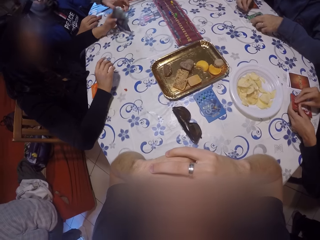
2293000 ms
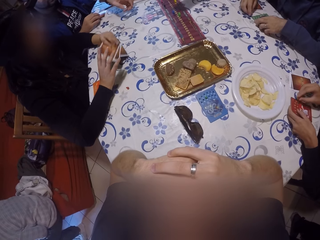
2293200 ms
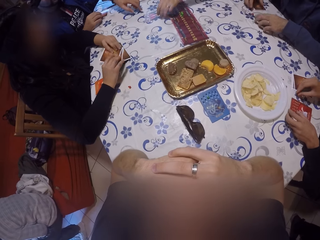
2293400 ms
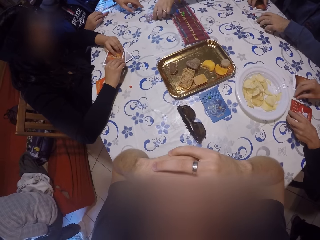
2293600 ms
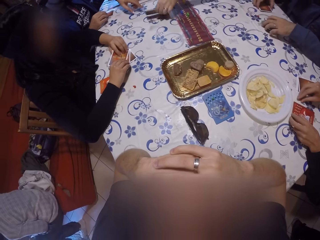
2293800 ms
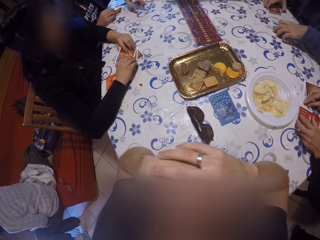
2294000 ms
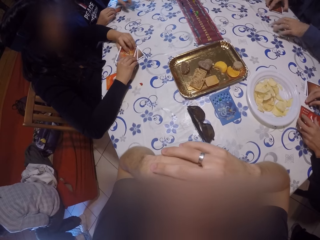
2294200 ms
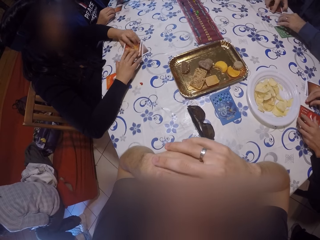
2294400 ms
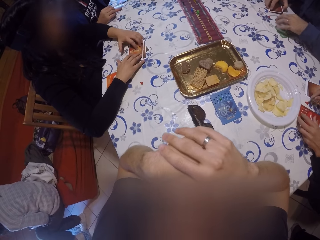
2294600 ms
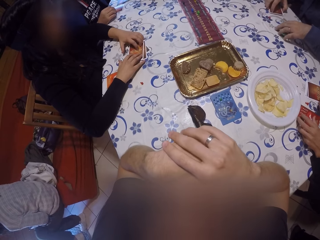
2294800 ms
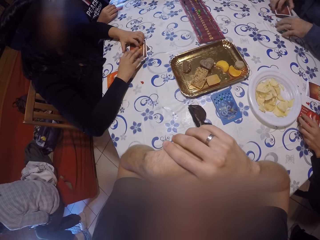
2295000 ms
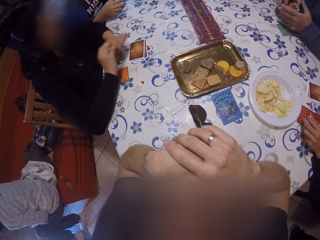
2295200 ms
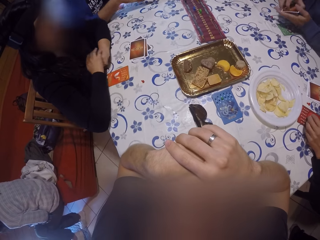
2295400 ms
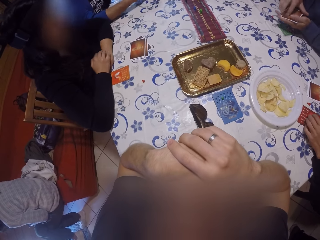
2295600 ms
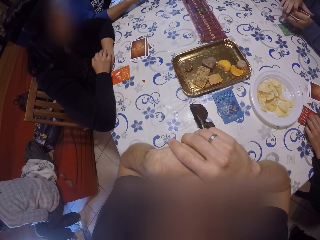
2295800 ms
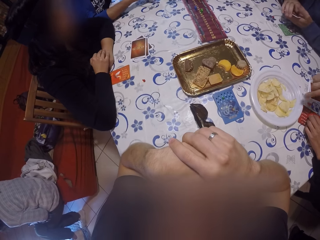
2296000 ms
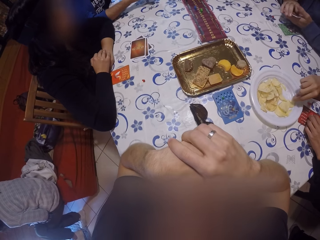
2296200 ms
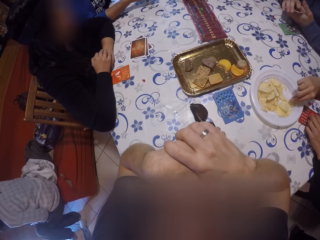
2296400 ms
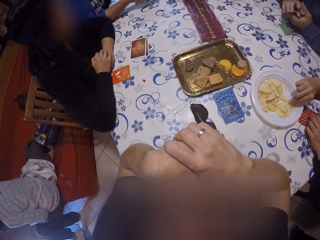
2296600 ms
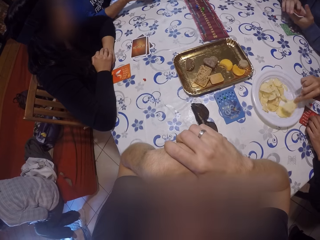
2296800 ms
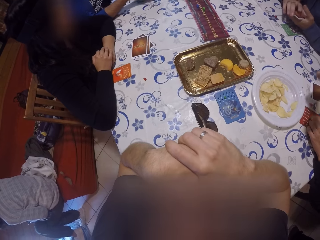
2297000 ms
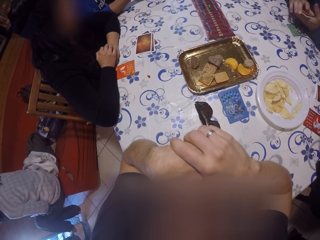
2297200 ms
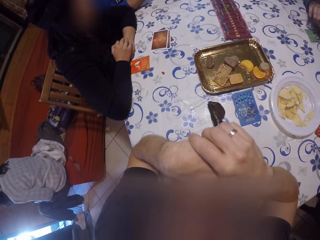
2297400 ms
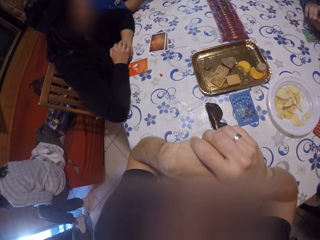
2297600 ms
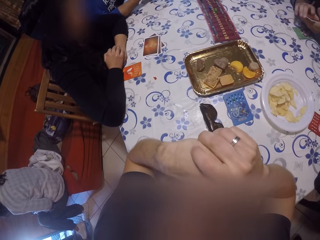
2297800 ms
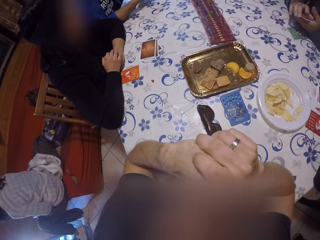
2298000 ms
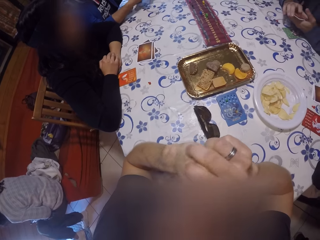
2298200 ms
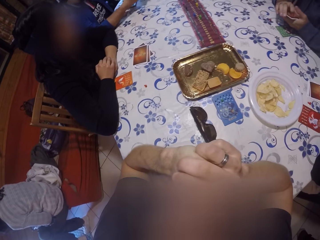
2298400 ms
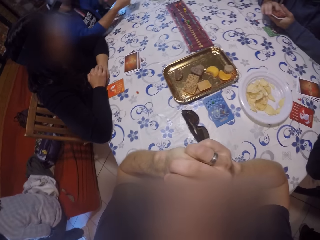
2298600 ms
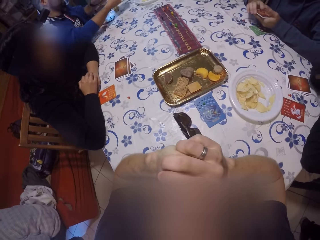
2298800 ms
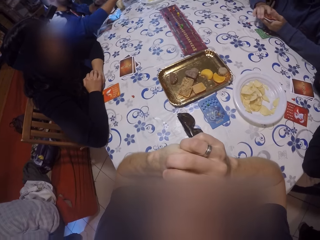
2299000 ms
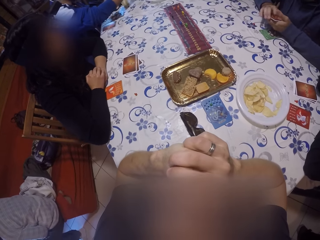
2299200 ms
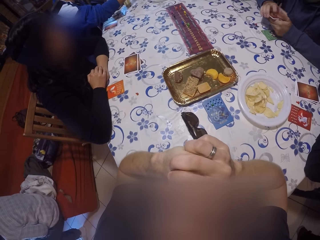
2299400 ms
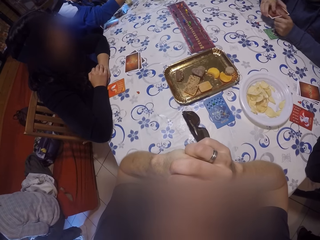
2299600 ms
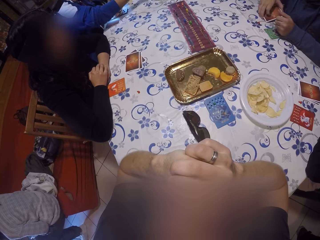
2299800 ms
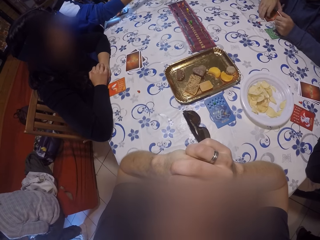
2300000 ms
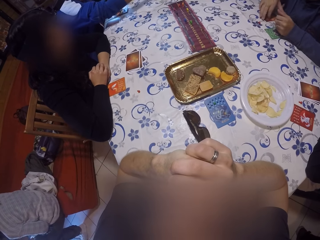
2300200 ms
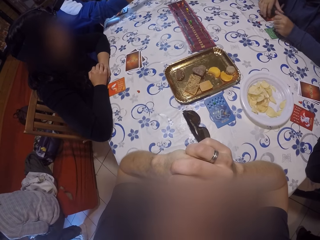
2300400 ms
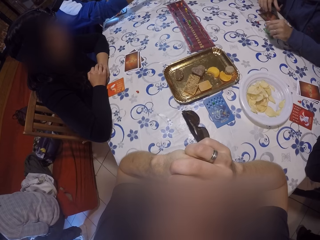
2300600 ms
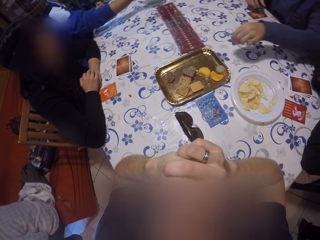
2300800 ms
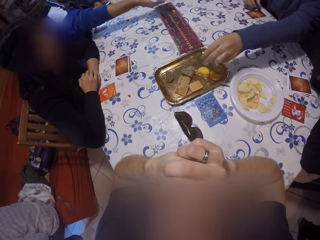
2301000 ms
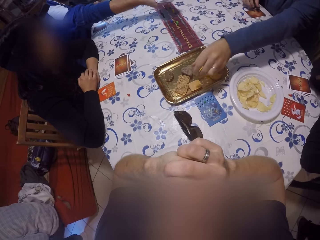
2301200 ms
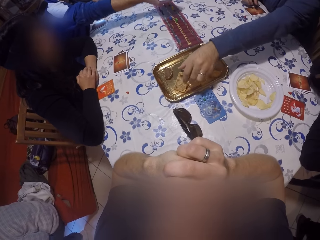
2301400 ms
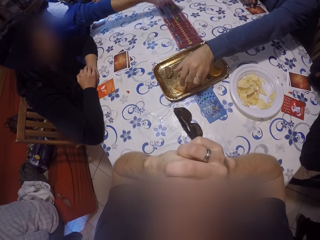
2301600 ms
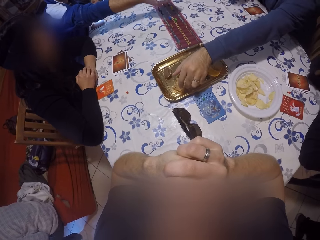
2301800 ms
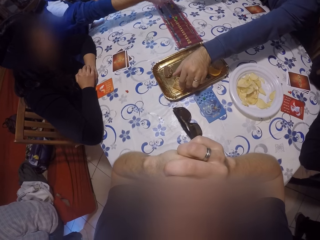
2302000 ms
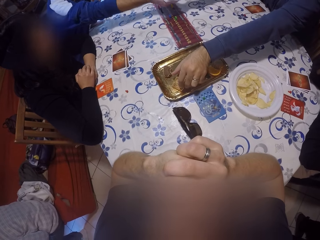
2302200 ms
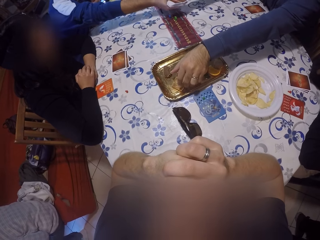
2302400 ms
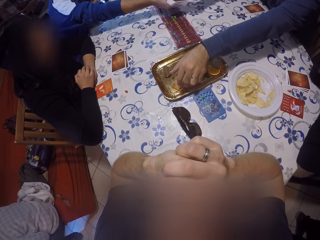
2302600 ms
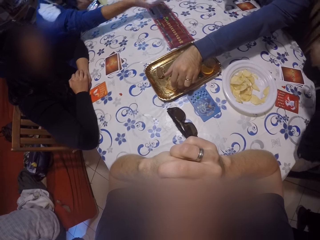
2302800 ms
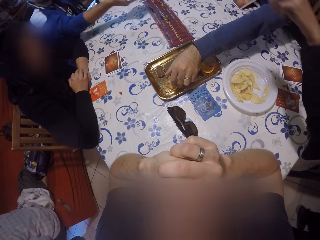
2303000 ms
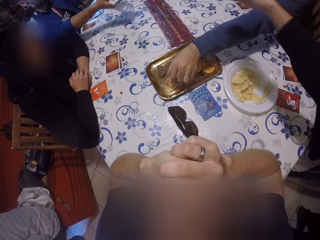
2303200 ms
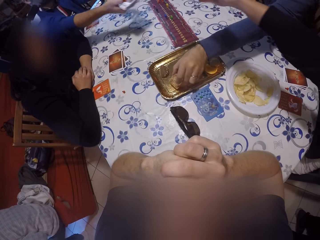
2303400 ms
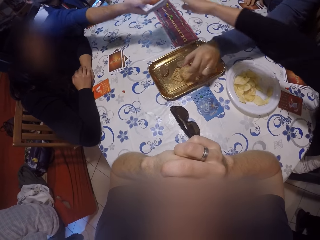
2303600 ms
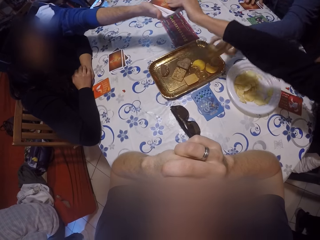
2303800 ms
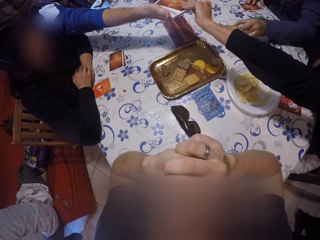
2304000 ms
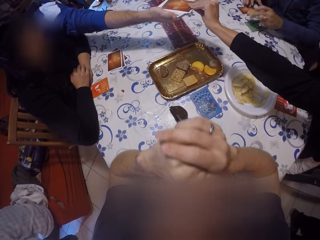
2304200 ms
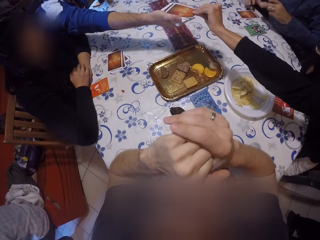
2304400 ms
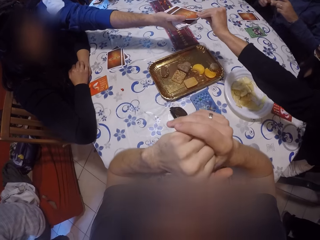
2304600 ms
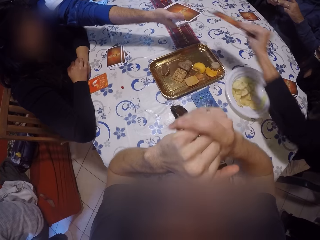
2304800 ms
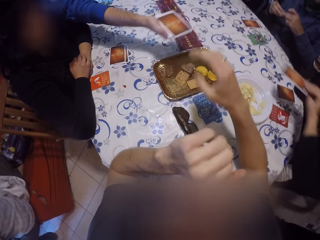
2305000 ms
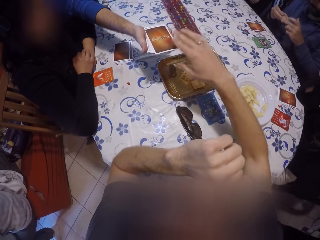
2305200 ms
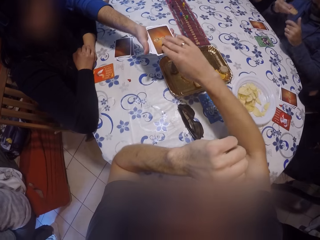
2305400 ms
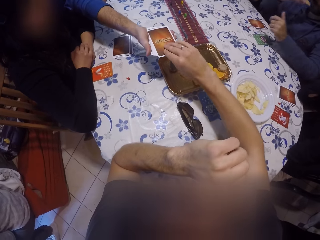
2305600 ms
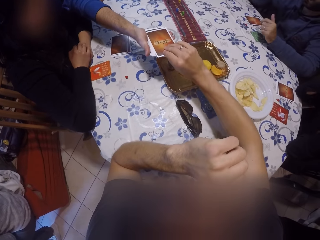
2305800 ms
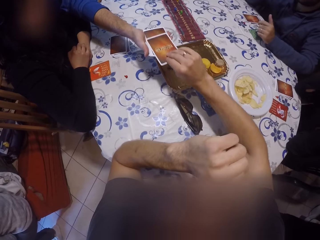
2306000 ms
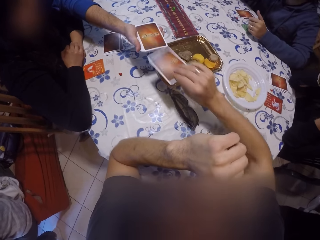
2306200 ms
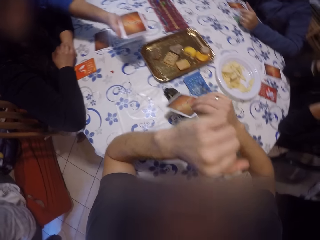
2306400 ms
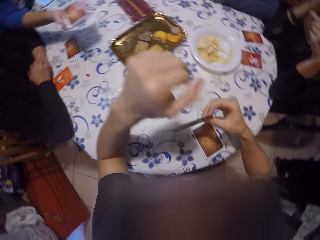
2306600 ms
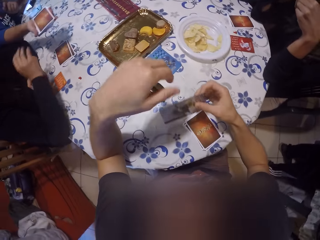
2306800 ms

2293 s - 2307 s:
The lady drops her cards on the table. A woman turns the play cards on the table. The woman moves her hand. Another lady reaches for a cracker in the plate on the table. The other lady picks a cracker with her right hand. A man places the pile of cards on the table with his right hand. The man picks a cookie from a golden tray on the table with his left hand. The man collects a card from another man with his right hand. The first man places the card on the pile of cards with his right hand. The first lady picks a card from the right hand of the other man with her left hand. The first man holds the cookie with both hands. The camera wearer picks a card from the left hand of the other man with his right hand. The first man puts the cookie in his mouth with his right hand.

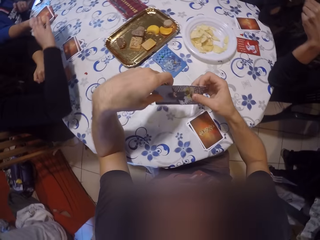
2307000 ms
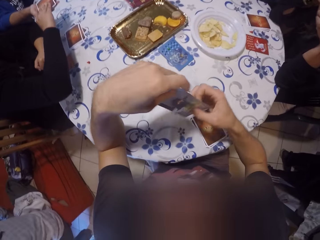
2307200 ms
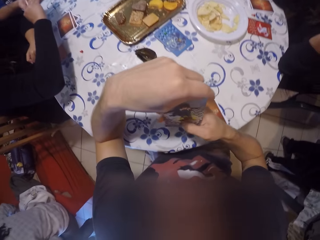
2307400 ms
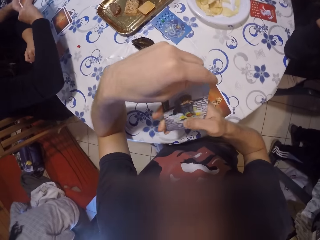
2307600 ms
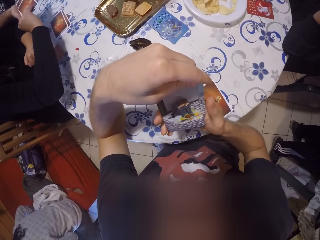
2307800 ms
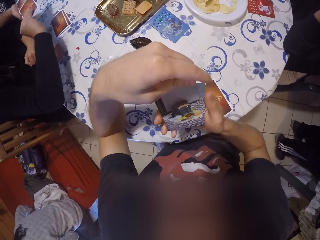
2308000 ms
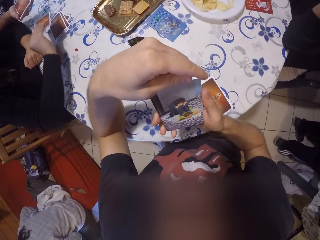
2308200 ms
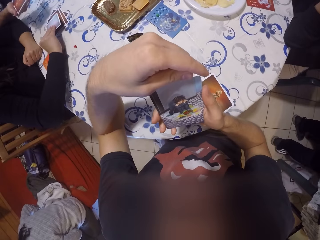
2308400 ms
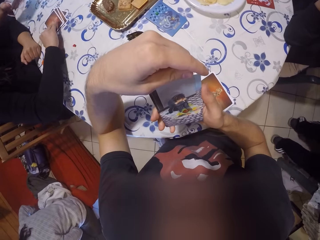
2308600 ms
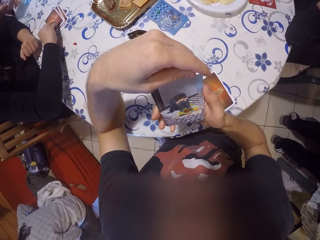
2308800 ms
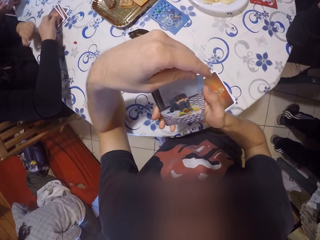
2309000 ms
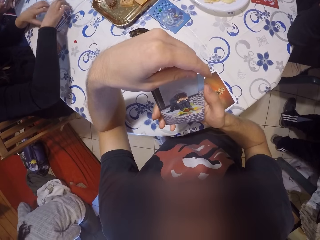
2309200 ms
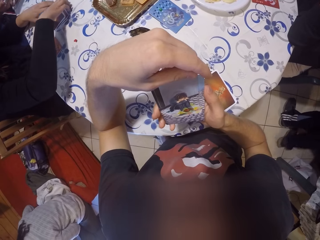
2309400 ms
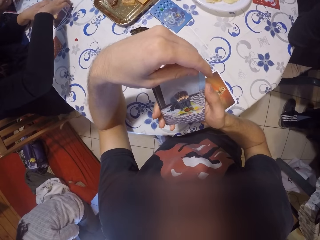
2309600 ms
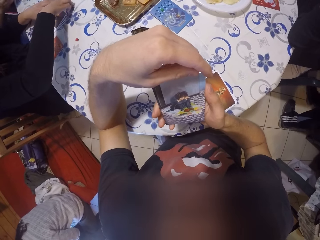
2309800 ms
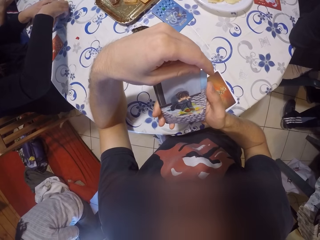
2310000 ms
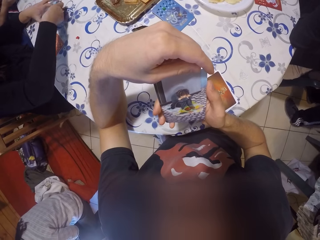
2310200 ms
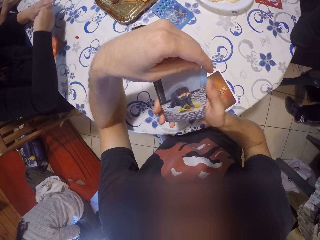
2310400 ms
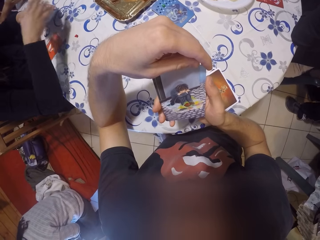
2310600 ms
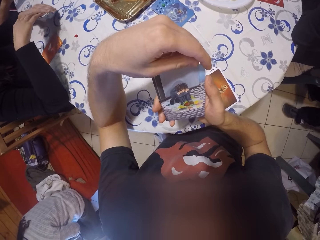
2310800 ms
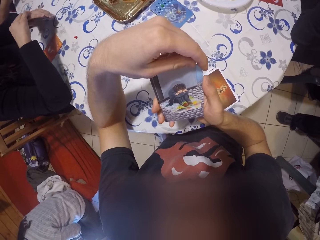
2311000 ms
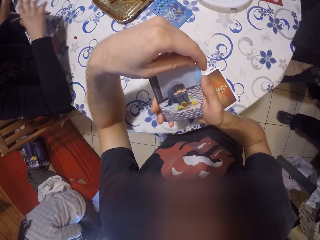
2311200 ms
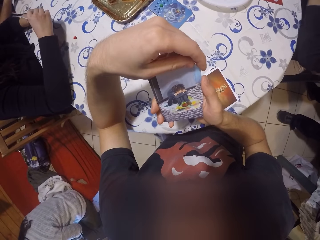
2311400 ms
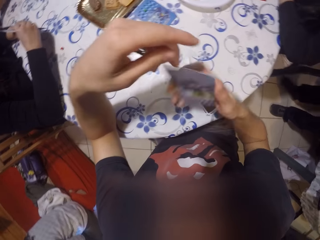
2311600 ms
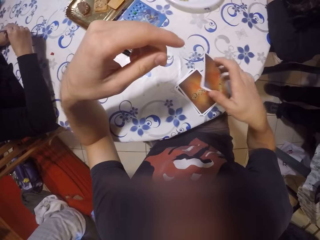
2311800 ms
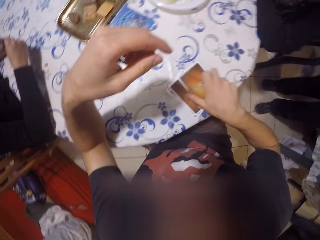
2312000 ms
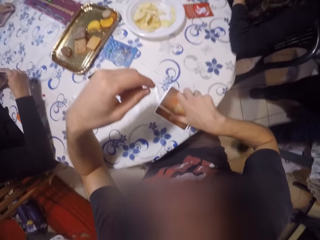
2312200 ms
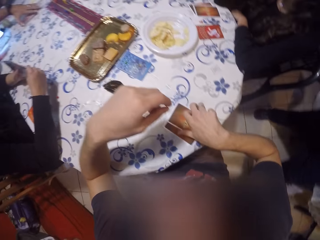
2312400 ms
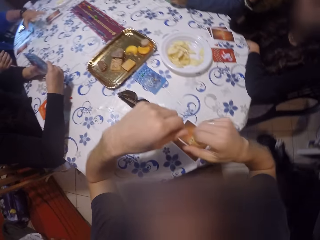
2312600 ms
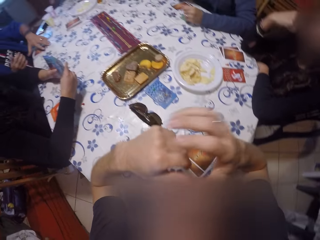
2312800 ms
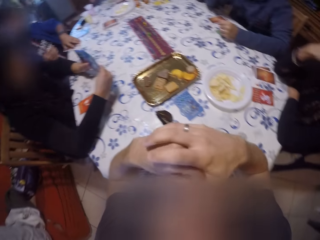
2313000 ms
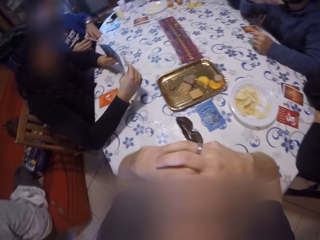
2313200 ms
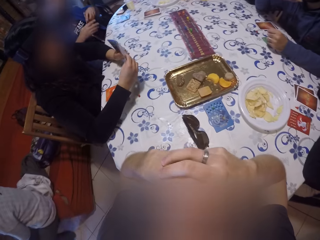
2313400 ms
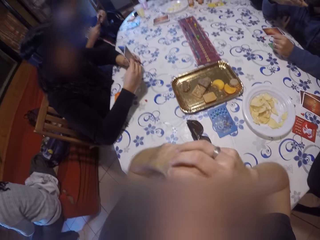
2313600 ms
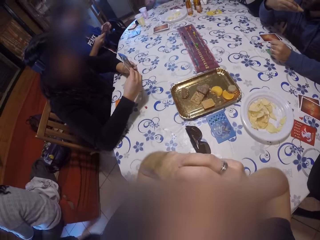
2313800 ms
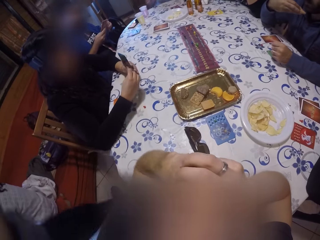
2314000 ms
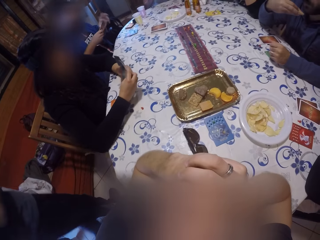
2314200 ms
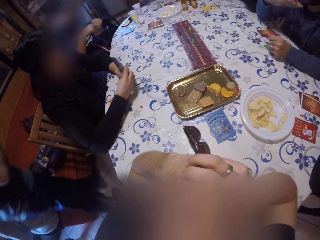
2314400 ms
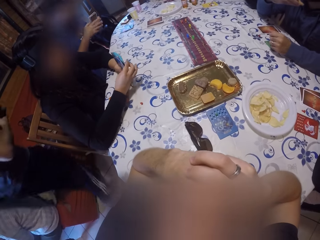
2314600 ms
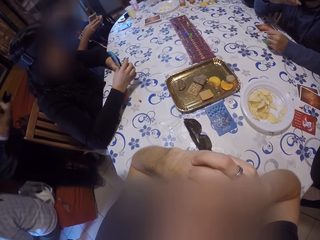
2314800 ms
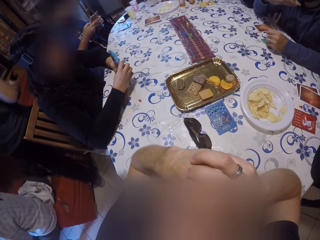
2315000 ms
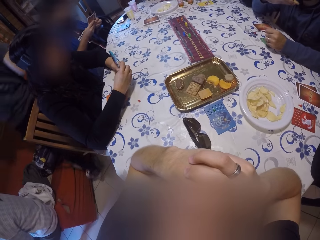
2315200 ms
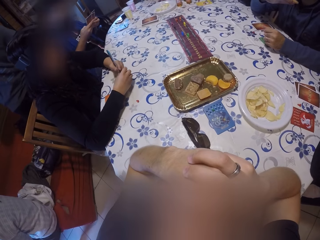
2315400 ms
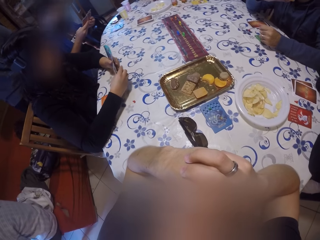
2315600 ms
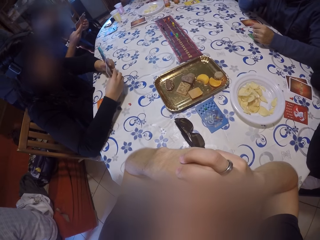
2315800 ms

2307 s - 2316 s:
The camera wearer holds the card with both hands. A woman picks a card from the left hand of a man with her right hand. The woman places the card on the pile of cards with her right hand. The woman picks the pile of cards from the table with both hands. The camera wearer places the card on the piles of cards on the table with his right hand. The man places a pile of cards on the table with his left hand. The woman shuffles the pile of cards in both hands. The man picks a pile of cards on the table with his left hand. The camera wearer folds his hands. The man shuffles the pile of cards with both hands.
